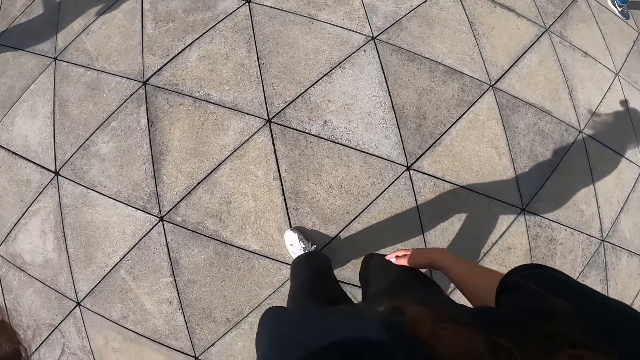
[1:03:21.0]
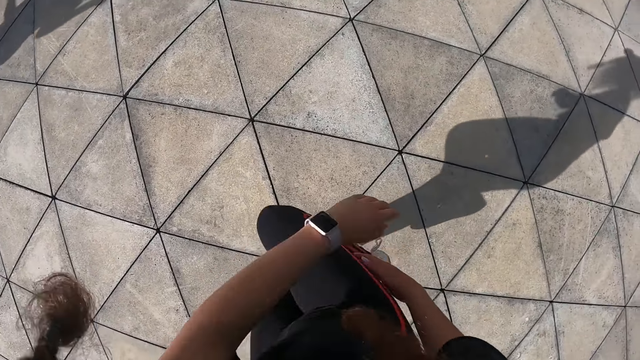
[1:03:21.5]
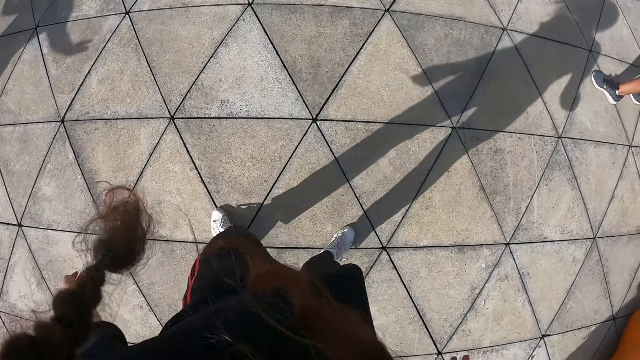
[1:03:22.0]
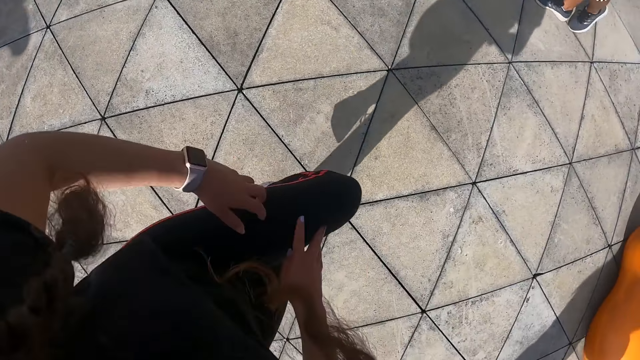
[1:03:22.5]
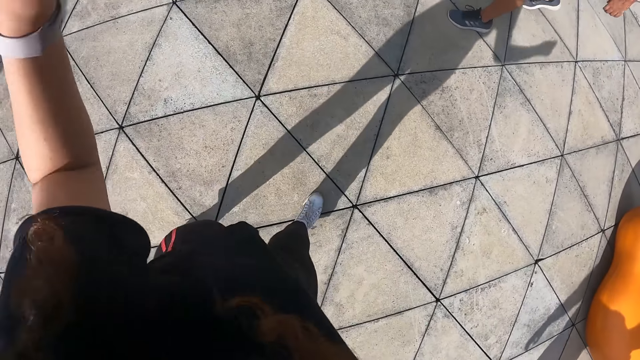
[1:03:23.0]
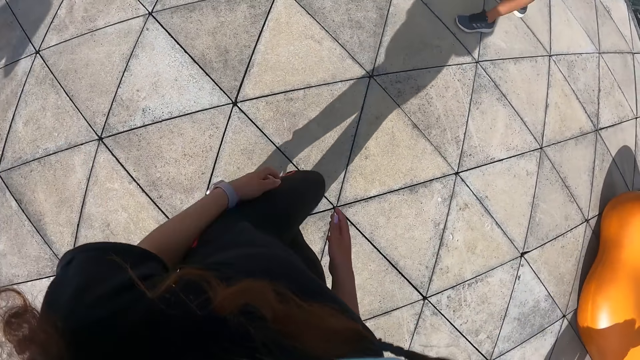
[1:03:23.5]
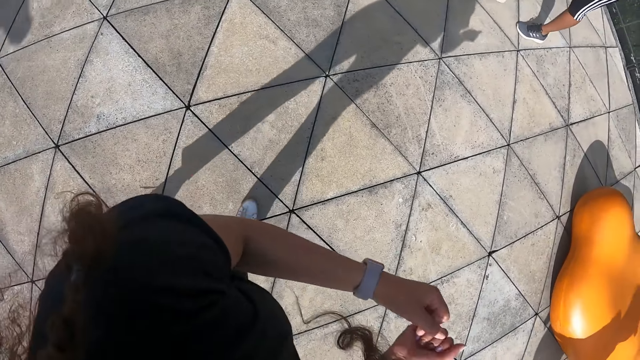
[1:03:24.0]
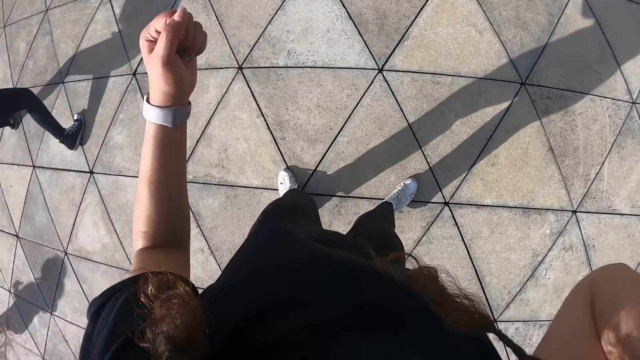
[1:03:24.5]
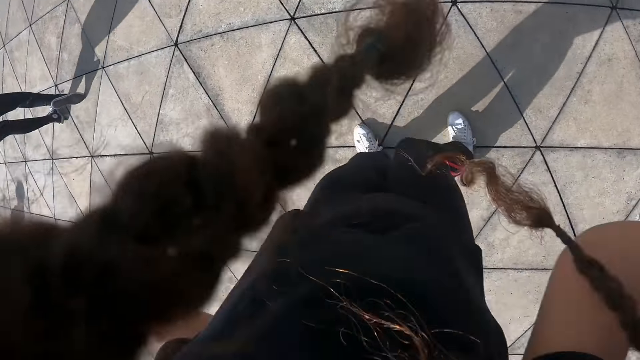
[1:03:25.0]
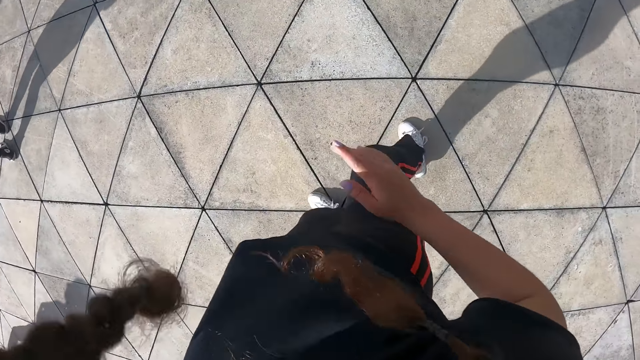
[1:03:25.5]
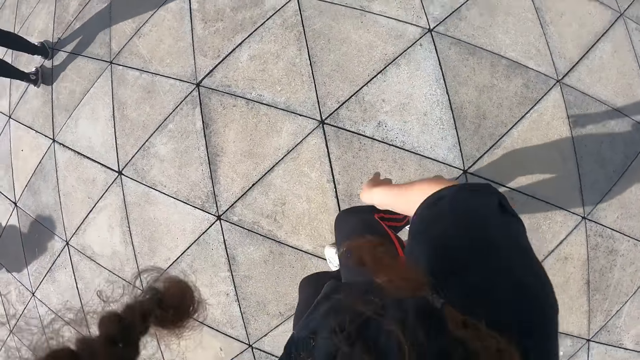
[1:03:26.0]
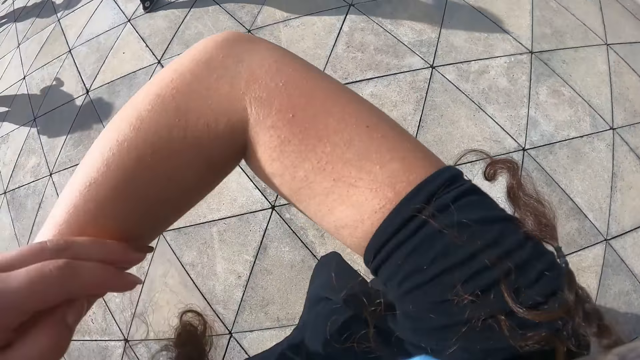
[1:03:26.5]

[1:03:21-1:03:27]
The camera wearer exercises with a group of people.

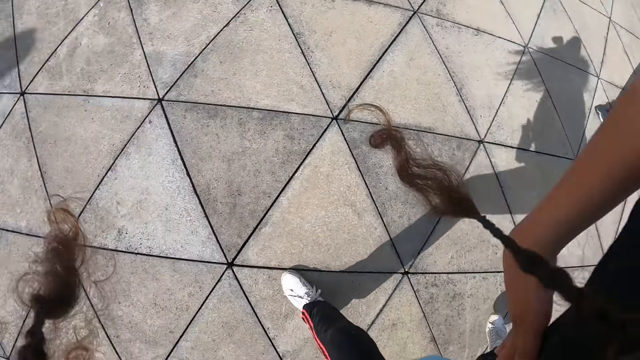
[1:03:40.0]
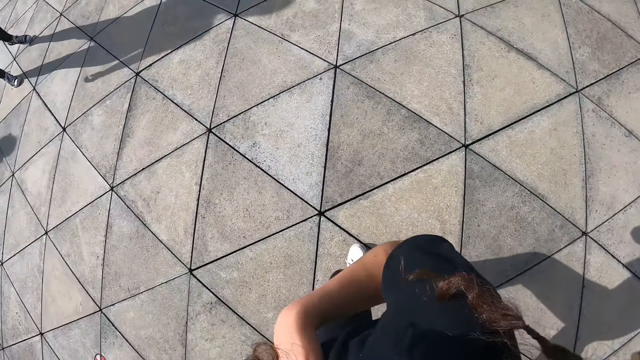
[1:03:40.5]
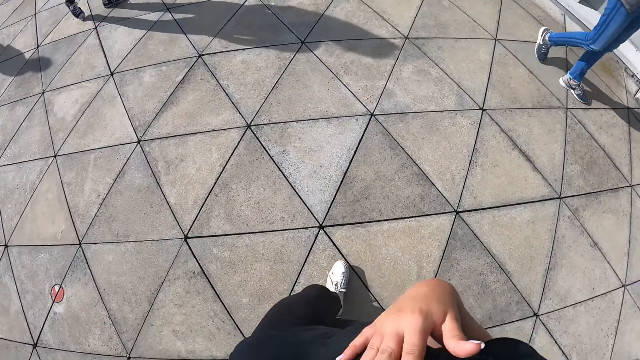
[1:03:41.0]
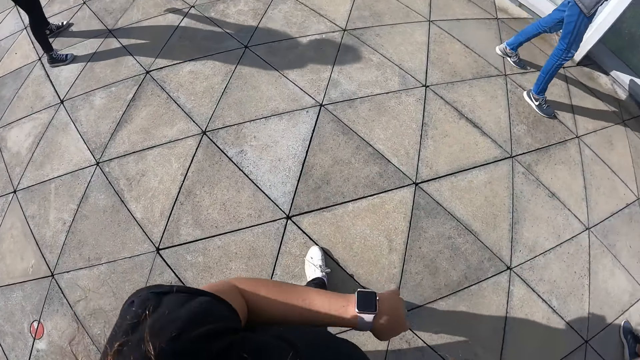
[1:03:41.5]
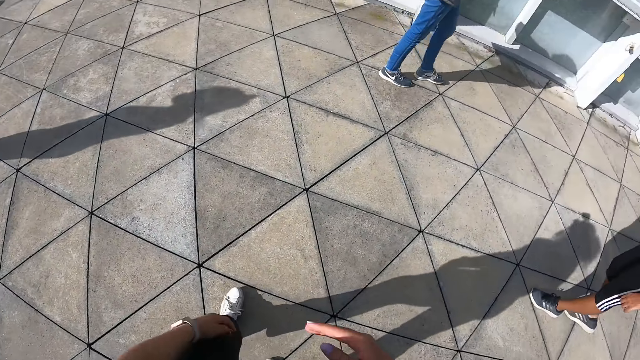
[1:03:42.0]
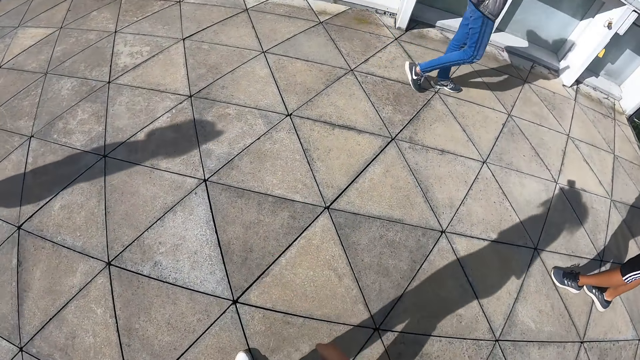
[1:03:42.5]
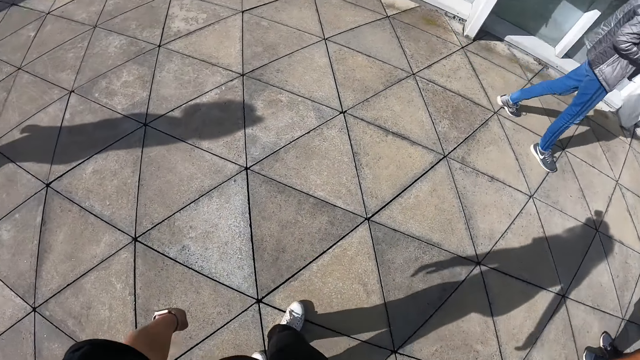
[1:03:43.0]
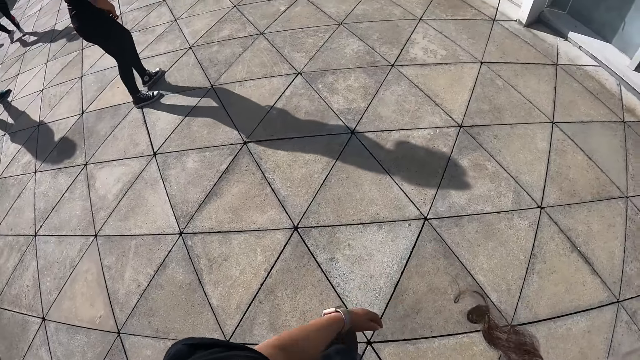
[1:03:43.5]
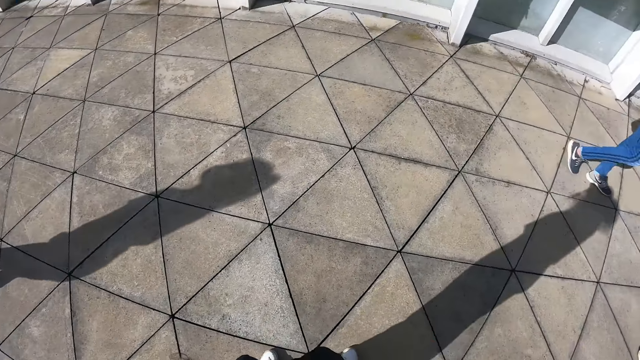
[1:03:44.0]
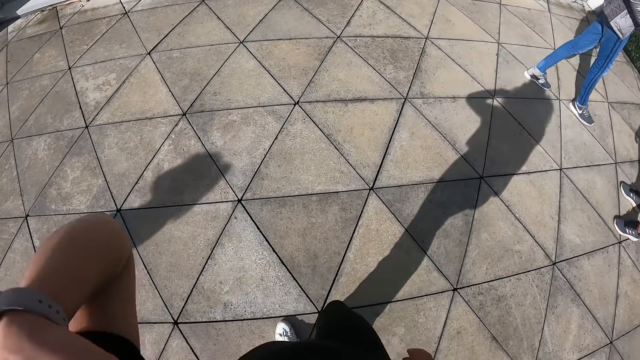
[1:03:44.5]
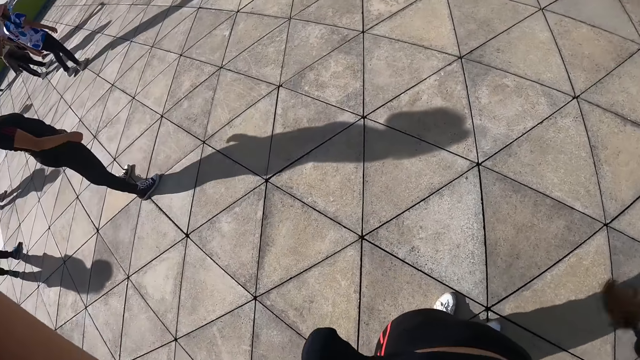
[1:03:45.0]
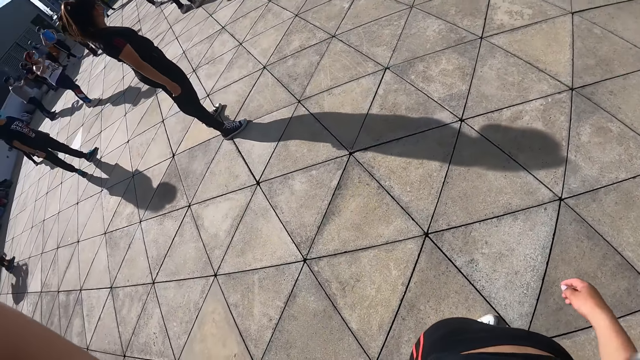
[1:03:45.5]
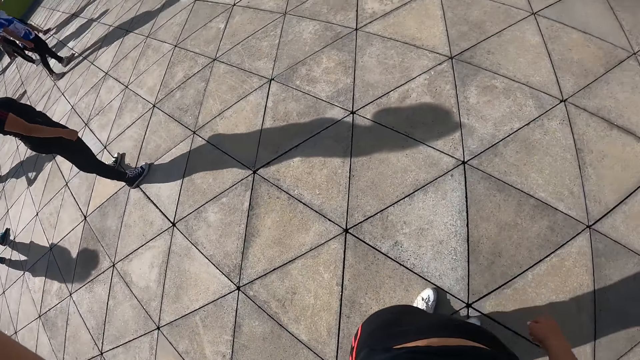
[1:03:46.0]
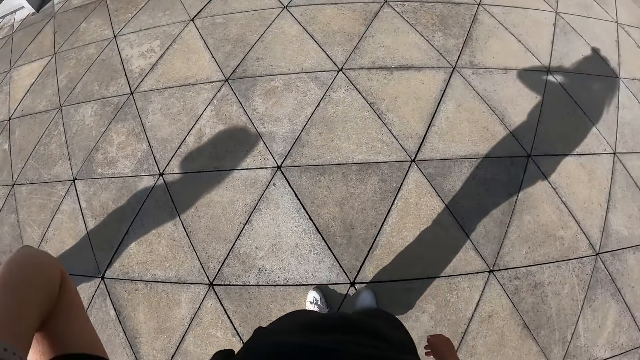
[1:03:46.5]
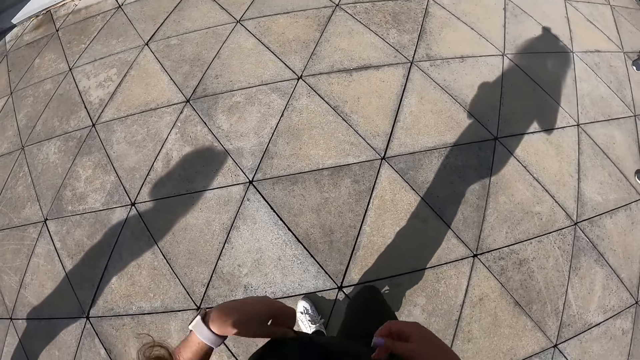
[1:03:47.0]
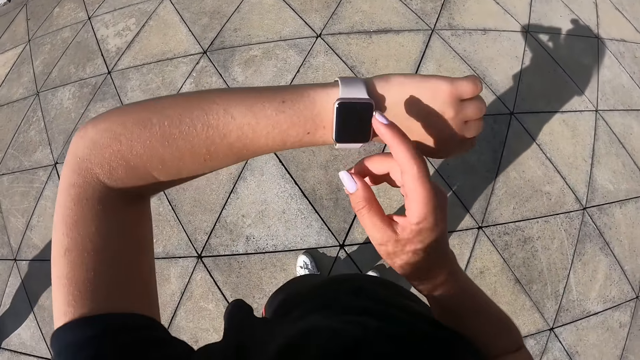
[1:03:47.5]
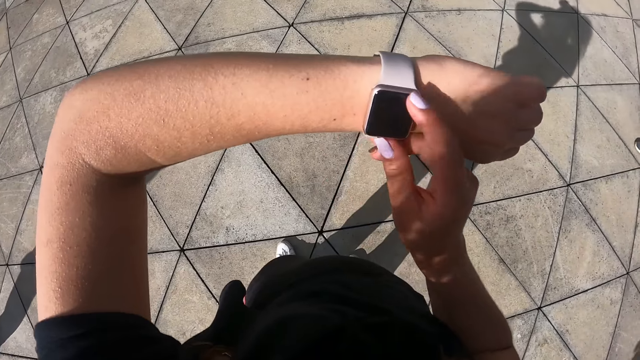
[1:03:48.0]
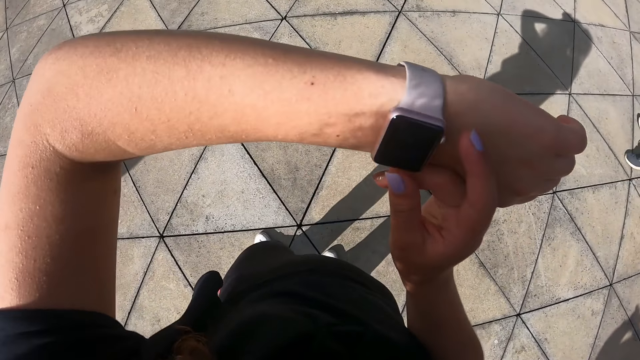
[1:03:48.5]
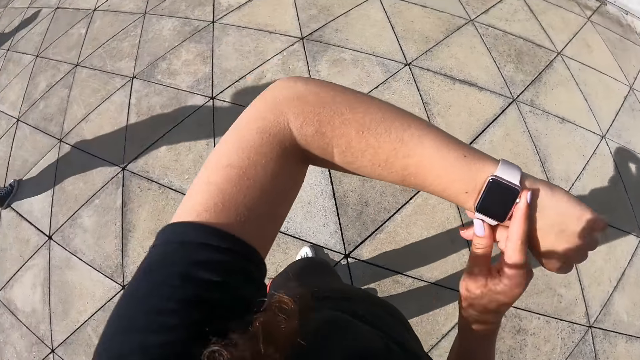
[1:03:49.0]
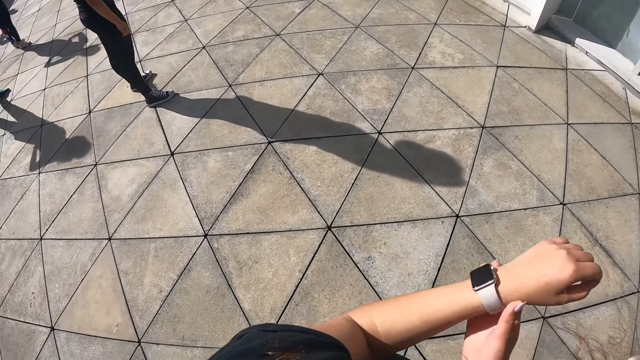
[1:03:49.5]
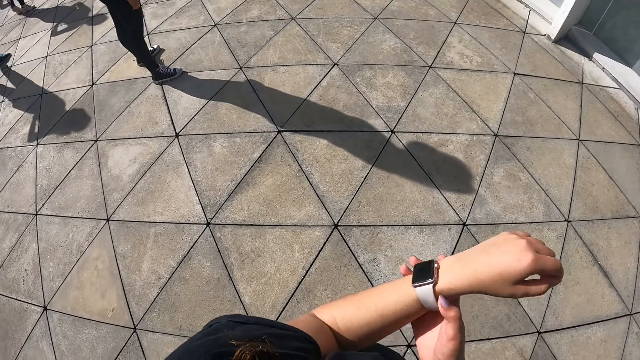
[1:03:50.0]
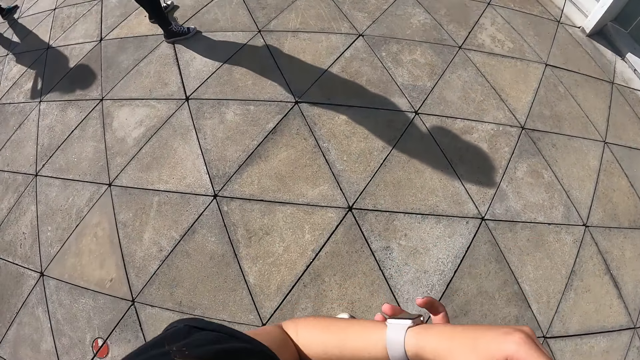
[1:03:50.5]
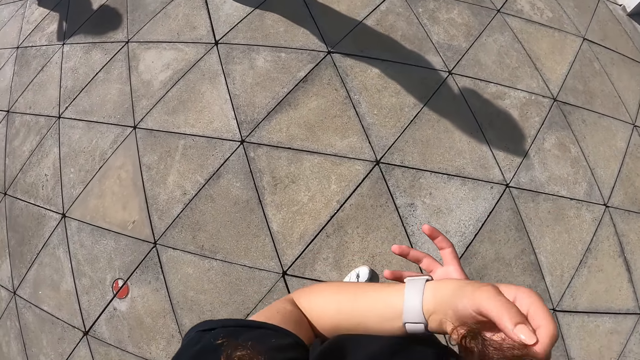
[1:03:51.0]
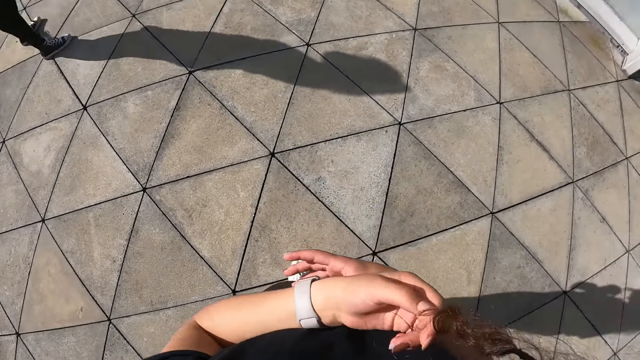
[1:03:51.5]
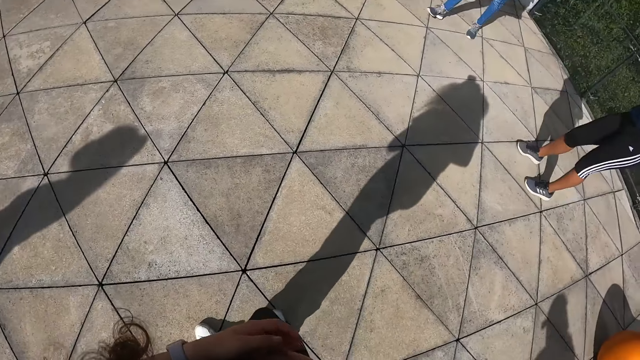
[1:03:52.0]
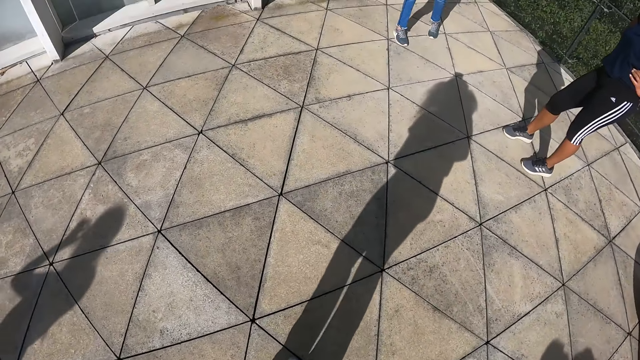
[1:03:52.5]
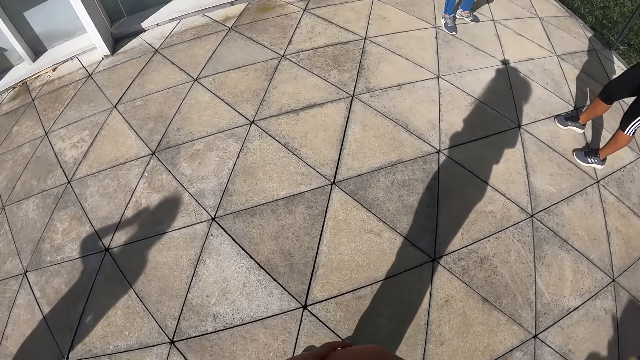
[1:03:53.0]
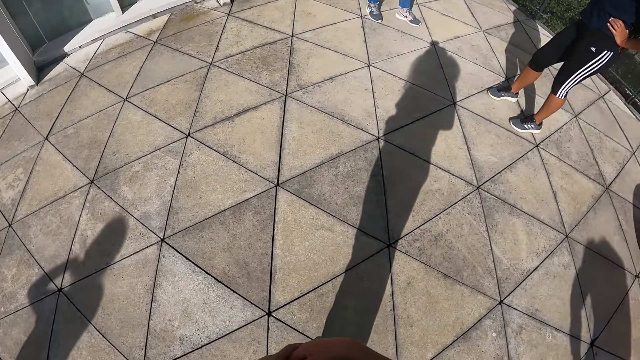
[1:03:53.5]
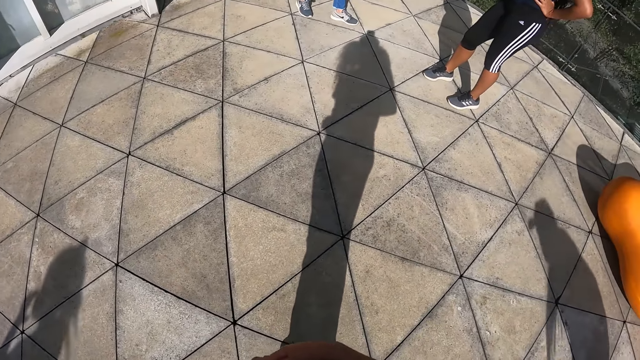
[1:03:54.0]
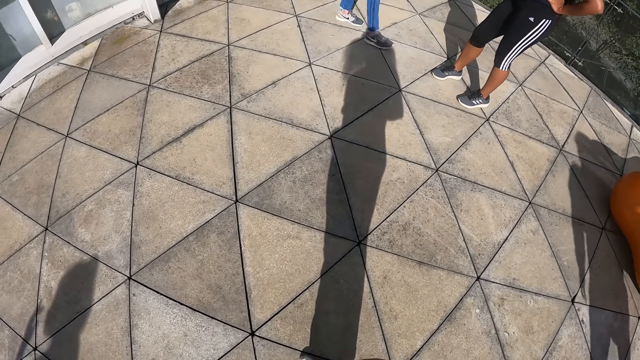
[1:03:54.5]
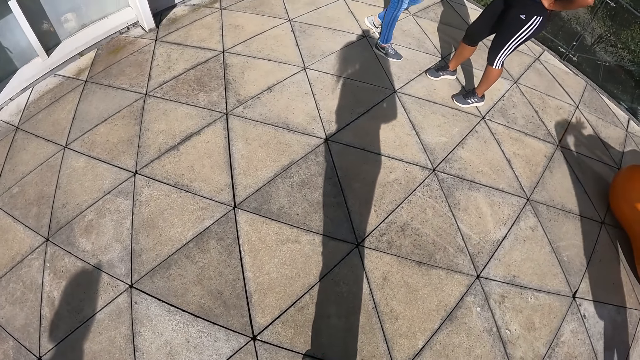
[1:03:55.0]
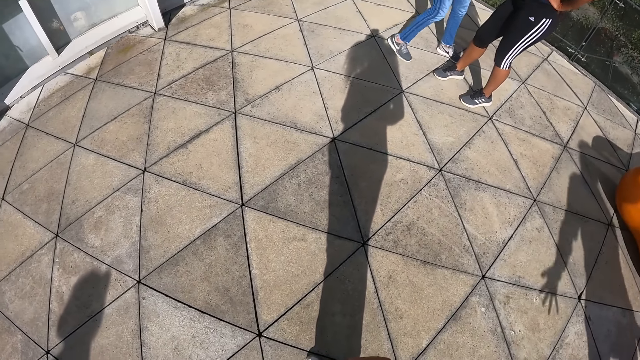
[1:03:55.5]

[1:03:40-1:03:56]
The camera wearer moves to the left and right. She touches her head with her left hand. She looks at the wrist watch. She touches her head with her left hand again.
